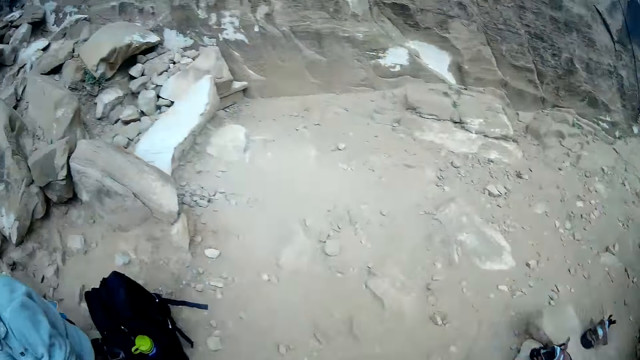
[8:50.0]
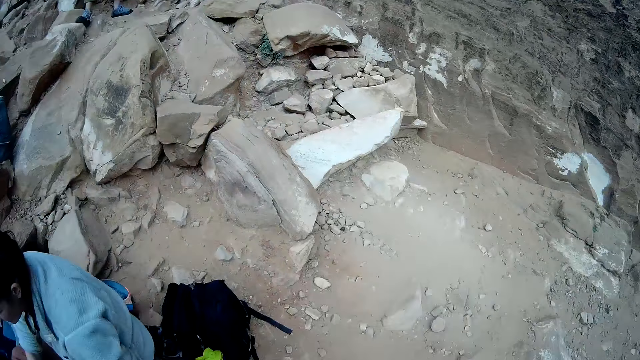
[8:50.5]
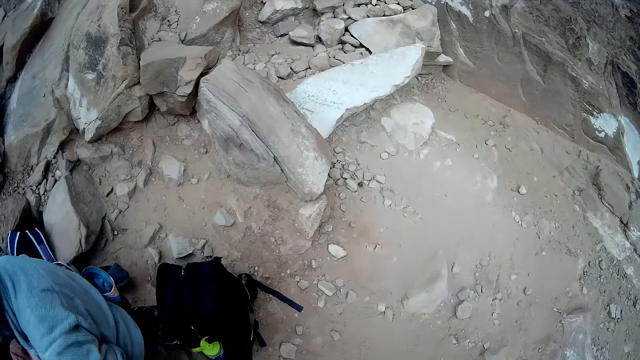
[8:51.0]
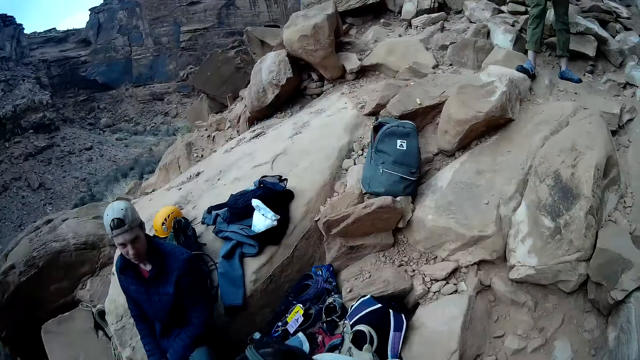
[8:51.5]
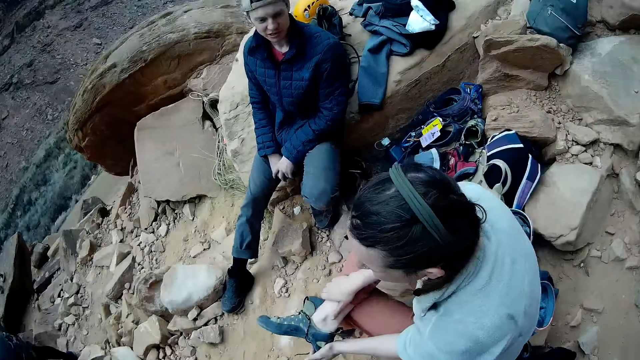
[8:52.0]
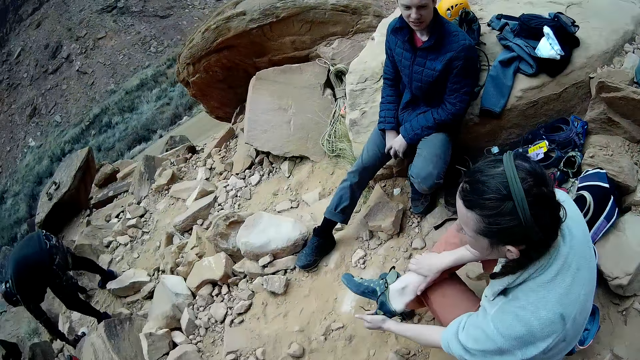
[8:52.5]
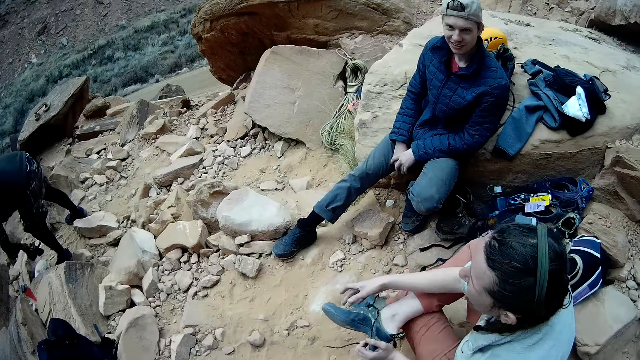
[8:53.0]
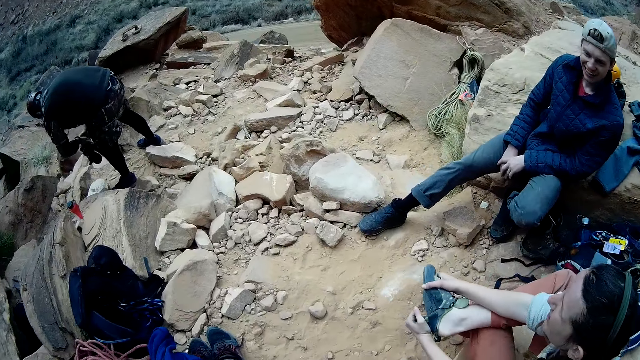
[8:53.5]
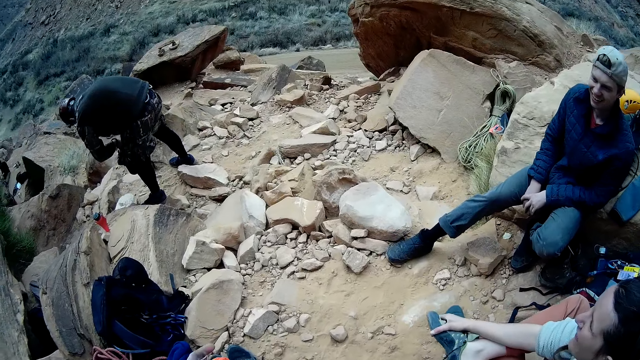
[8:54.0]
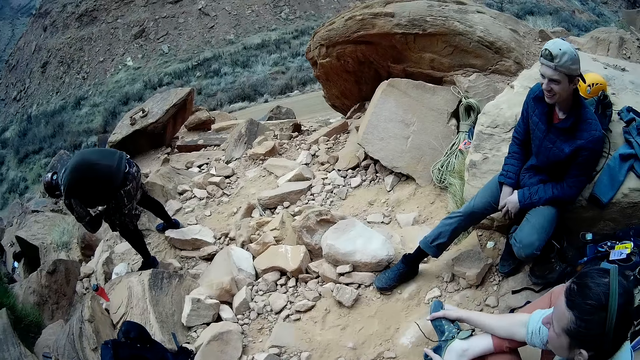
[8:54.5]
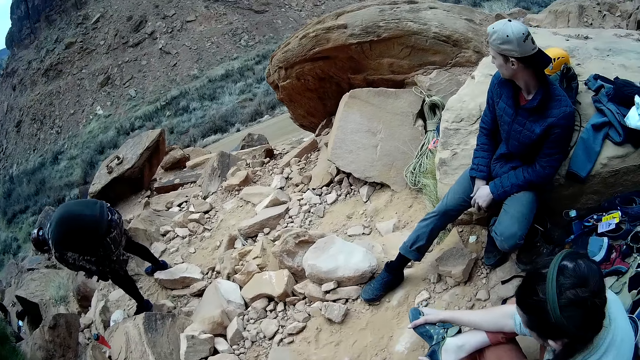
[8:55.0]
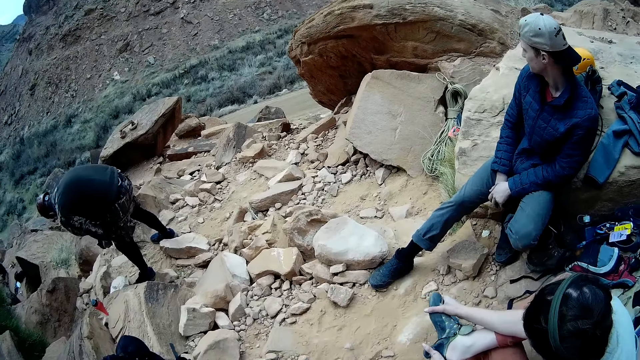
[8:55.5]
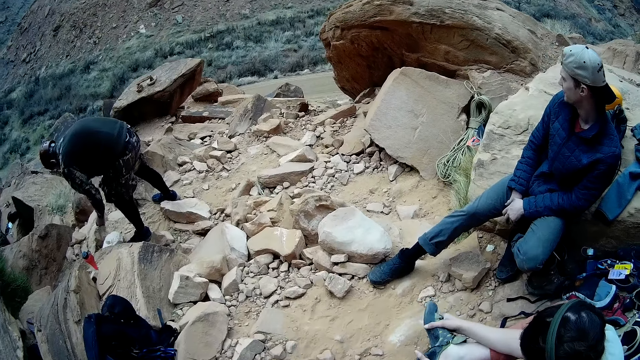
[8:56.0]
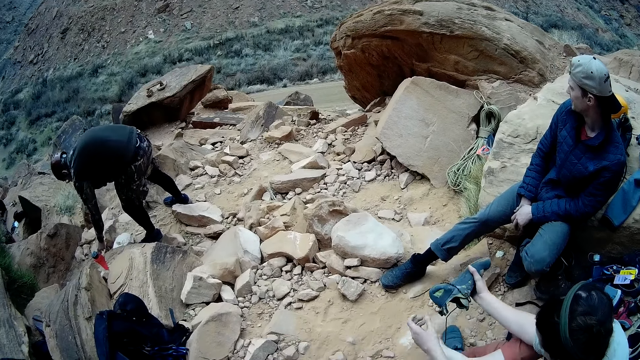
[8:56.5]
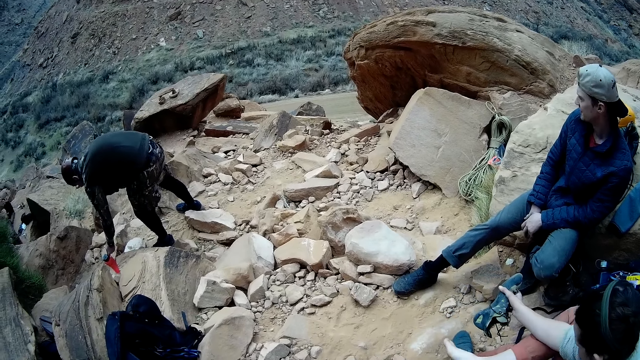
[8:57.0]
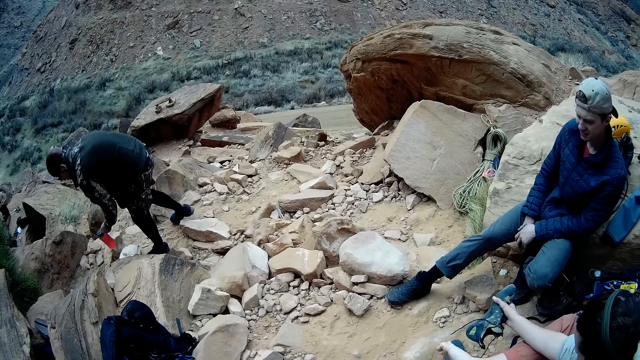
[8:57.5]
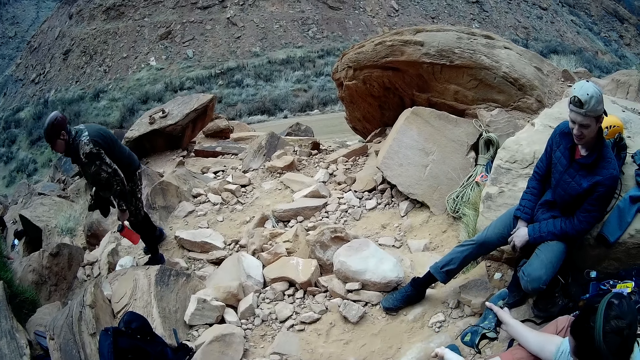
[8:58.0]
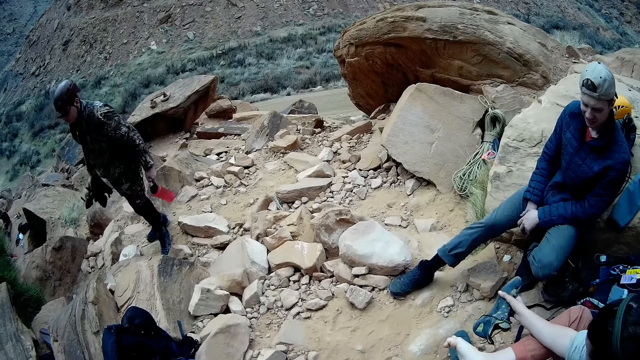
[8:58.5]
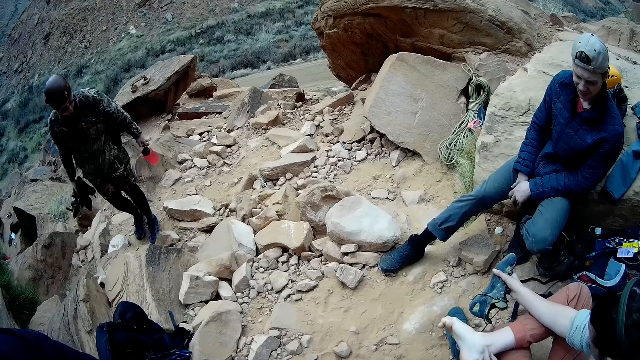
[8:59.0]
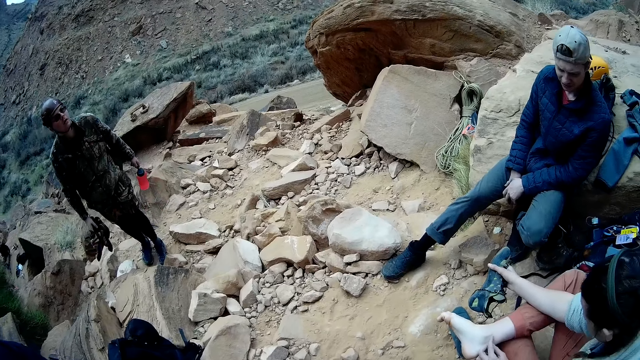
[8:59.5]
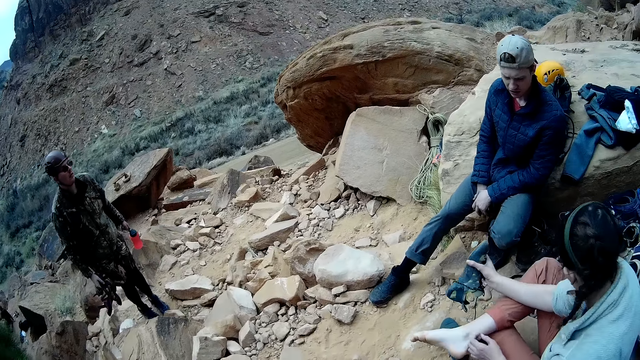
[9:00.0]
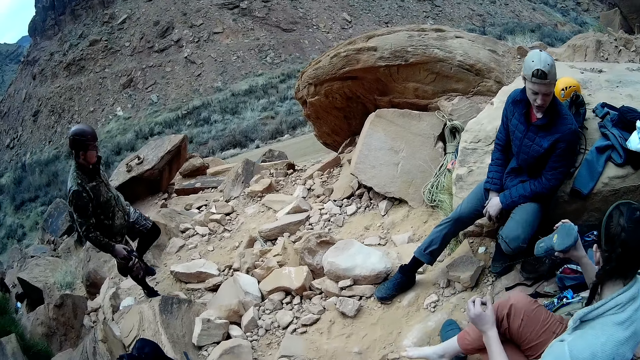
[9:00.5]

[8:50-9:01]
The camera wearer opens the bag. The woman wears her shoe. The camera wearer looks at the people. The man picks up a water bottle from the ground.

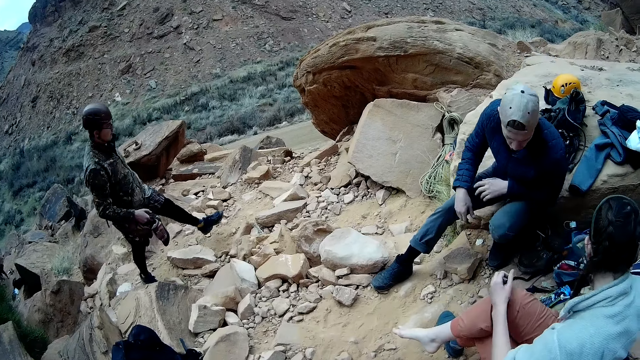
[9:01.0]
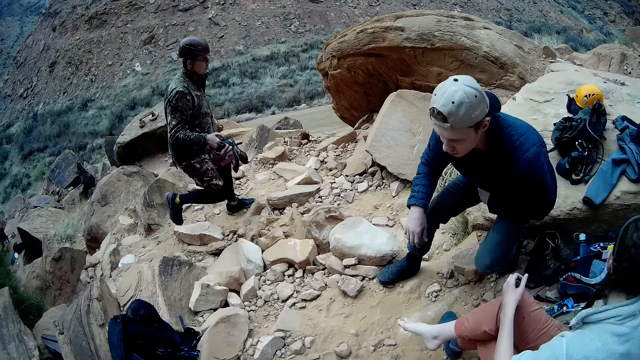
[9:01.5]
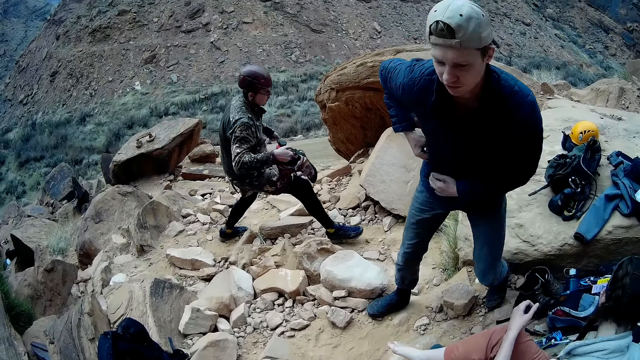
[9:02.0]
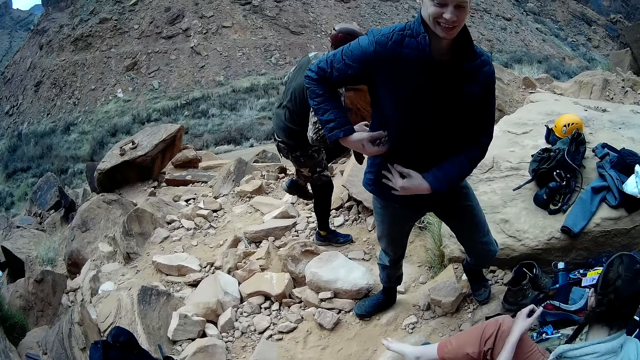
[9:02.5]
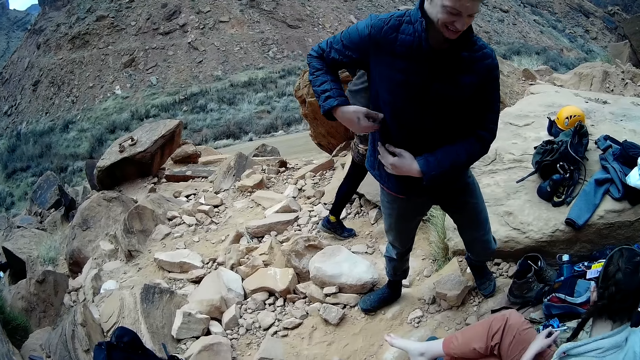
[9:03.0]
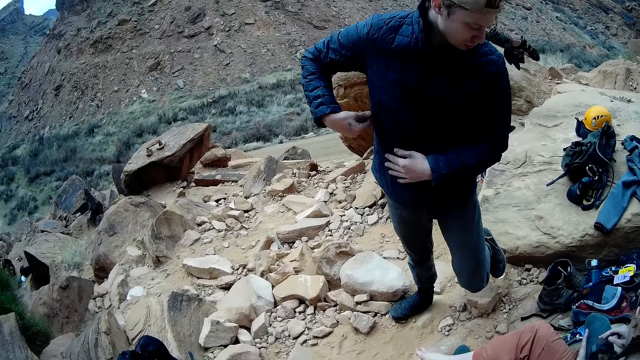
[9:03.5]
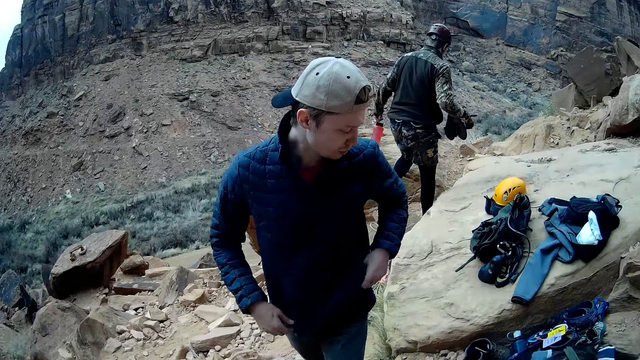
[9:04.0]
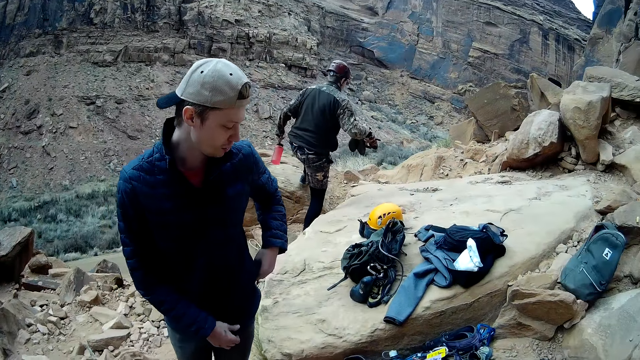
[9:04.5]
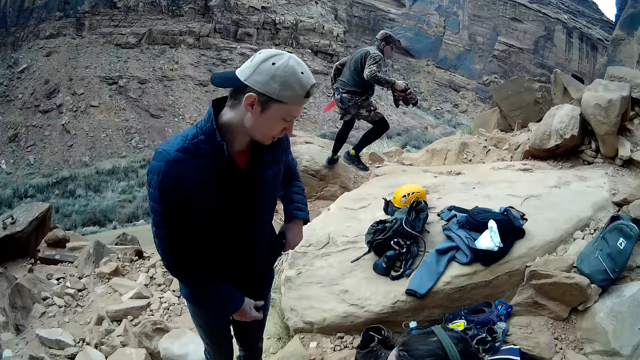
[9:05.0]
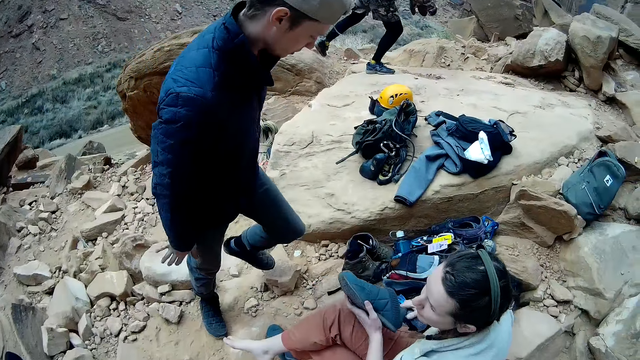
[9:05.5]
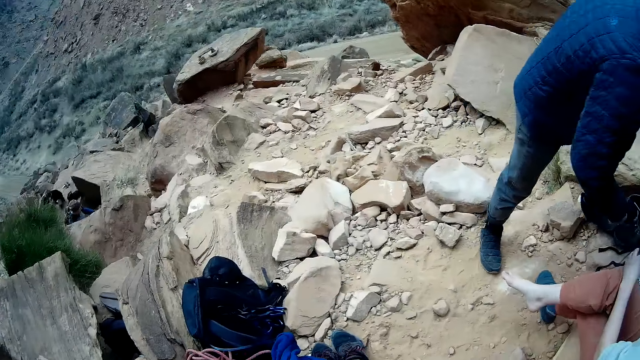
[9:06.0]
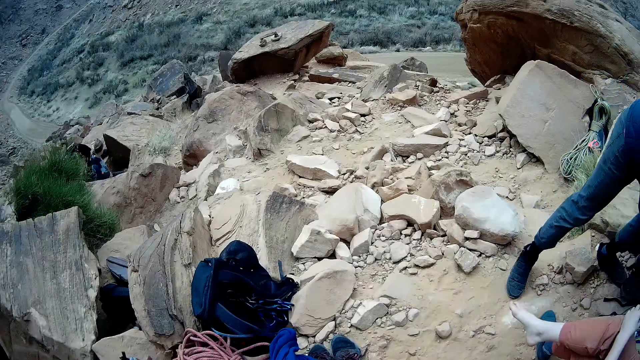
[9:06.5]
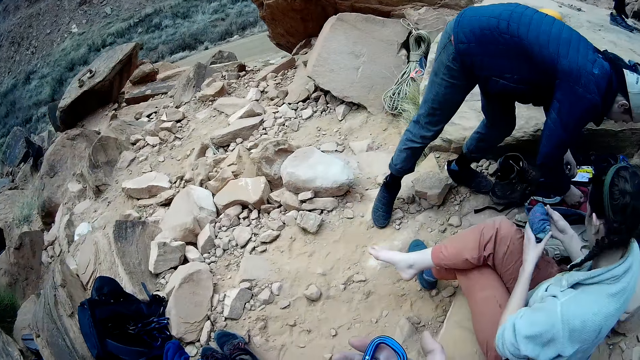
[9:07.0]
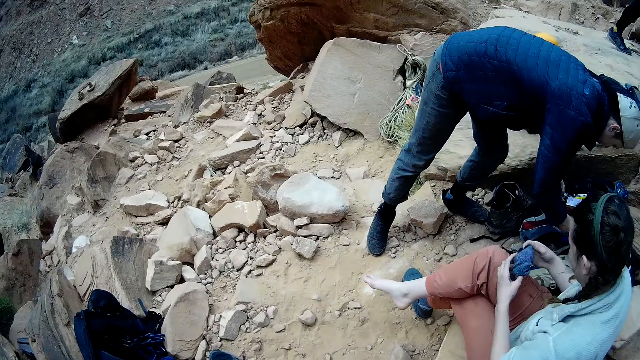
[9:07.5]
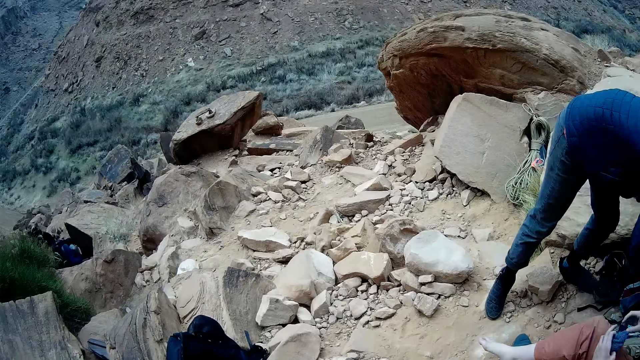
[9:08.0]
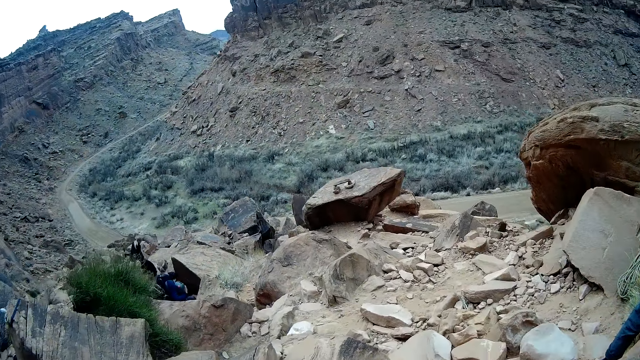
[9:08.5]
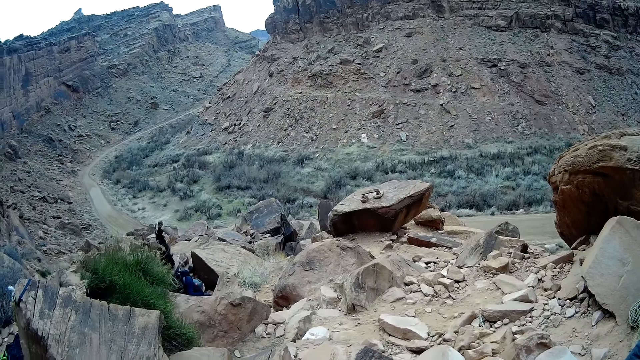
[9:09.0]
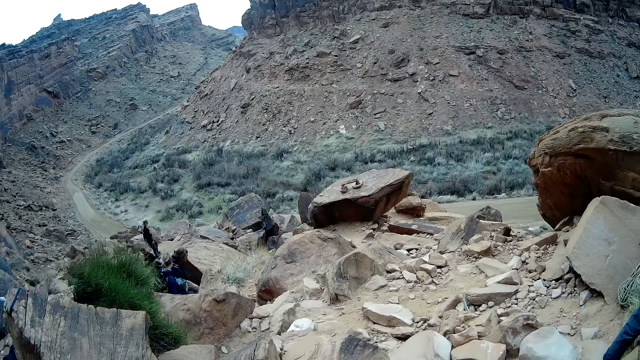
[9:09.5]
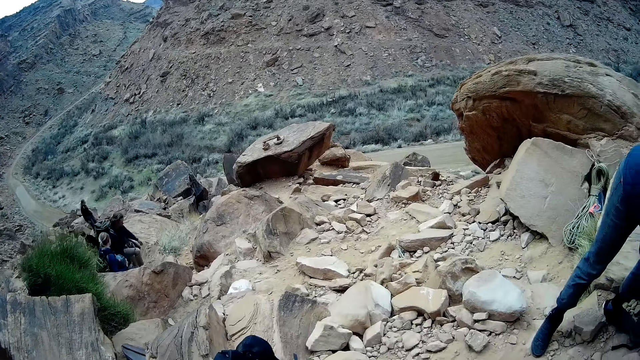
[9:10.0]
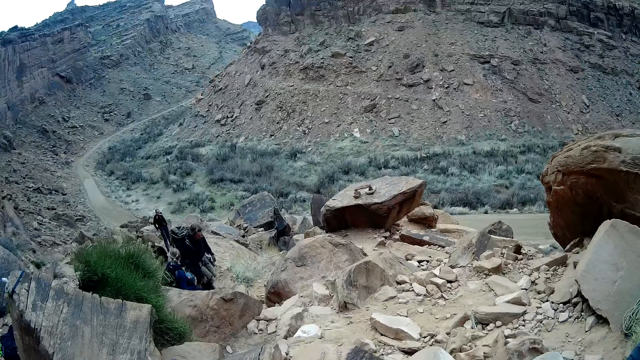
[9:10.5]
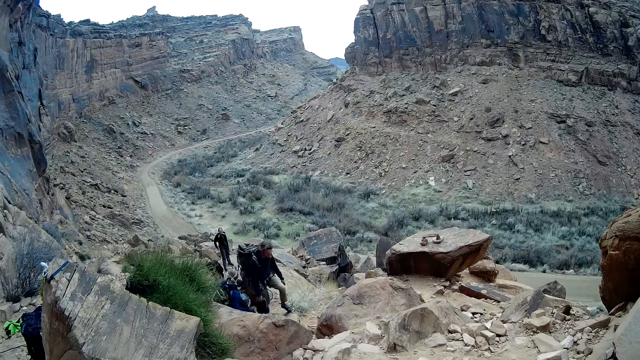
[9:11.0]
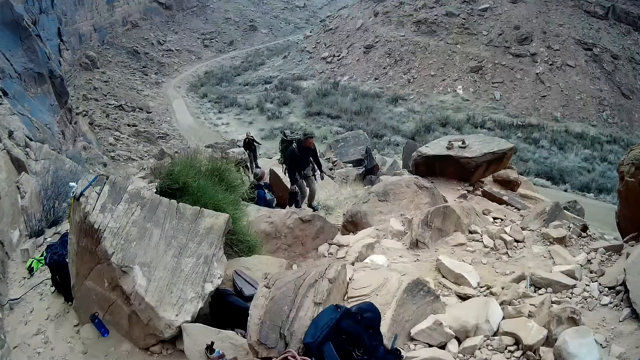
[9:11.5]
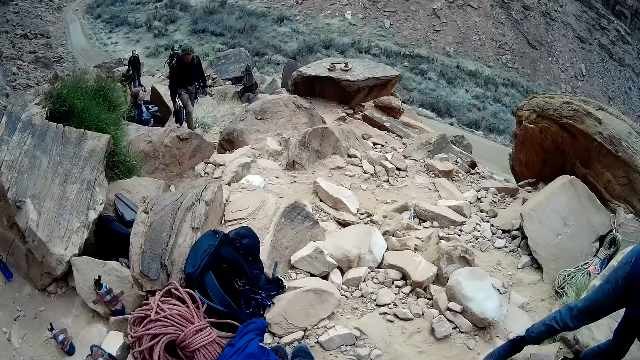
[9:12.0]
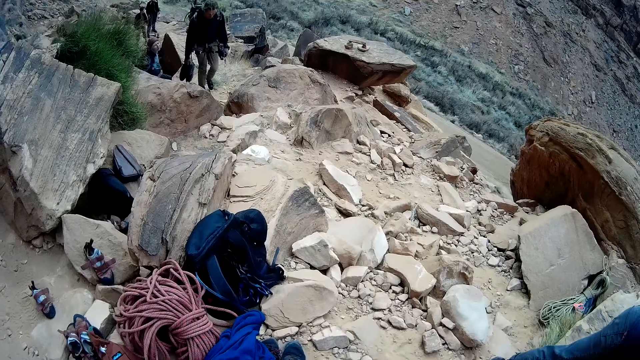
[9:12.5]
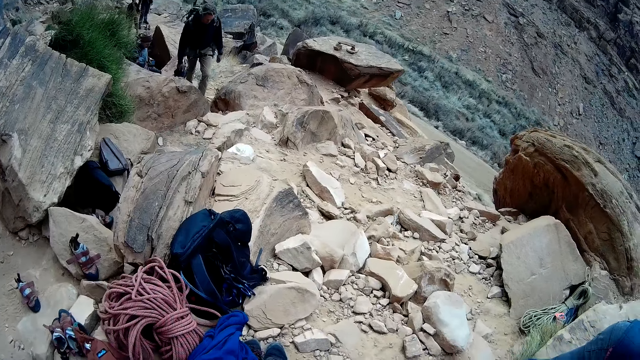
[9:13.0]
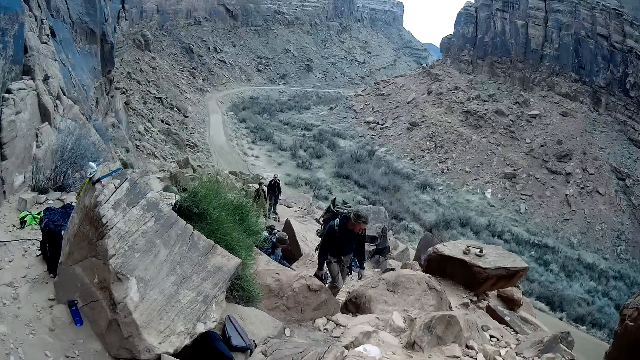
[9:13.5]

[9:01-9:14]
A man puts a carabiner into his coat pocket with his right hand. Another man stands up. The camera wearer looks around. Another man walks up the mountain.
